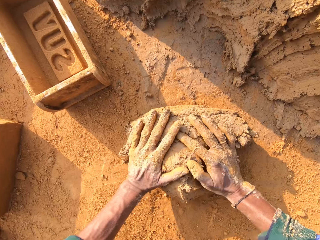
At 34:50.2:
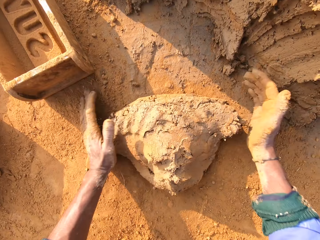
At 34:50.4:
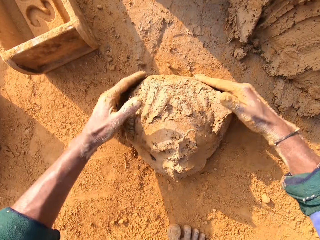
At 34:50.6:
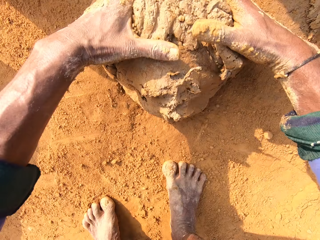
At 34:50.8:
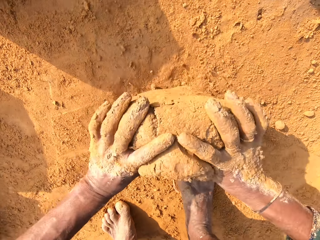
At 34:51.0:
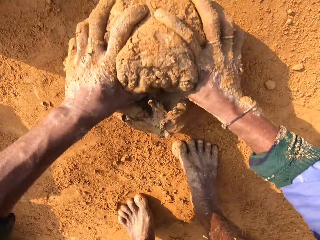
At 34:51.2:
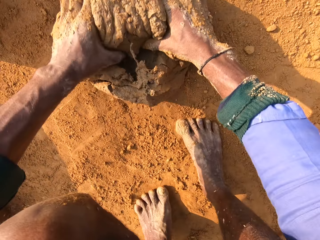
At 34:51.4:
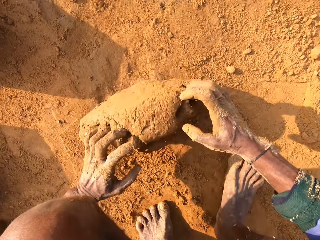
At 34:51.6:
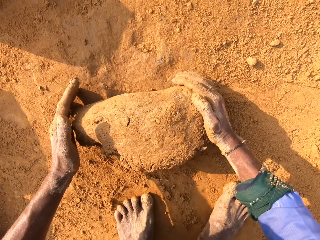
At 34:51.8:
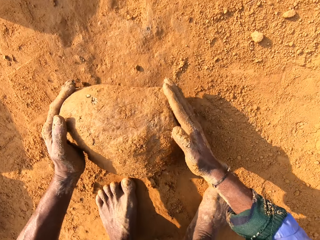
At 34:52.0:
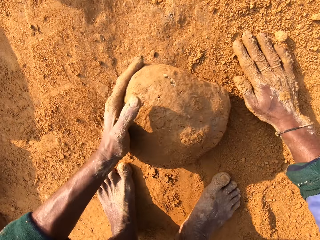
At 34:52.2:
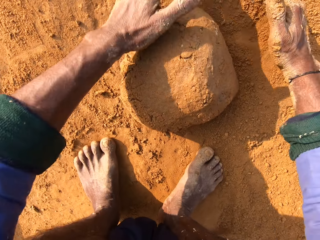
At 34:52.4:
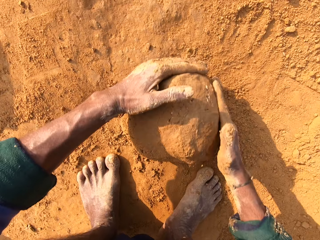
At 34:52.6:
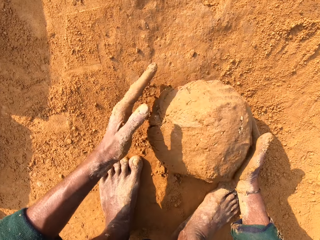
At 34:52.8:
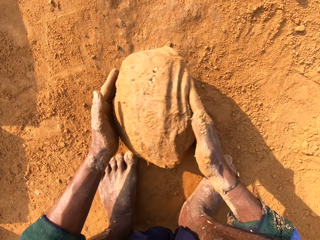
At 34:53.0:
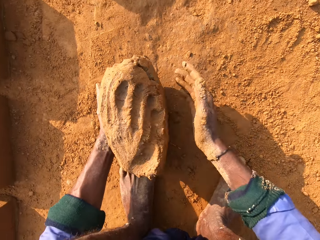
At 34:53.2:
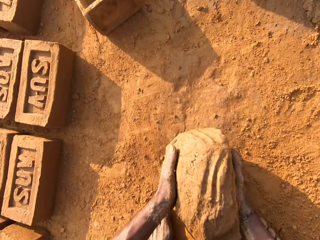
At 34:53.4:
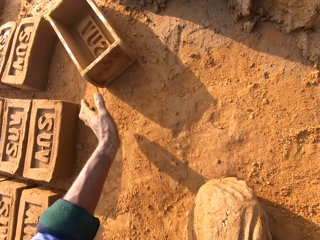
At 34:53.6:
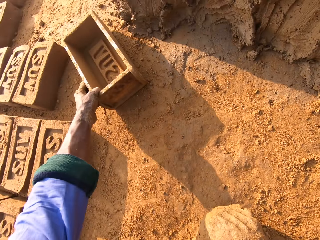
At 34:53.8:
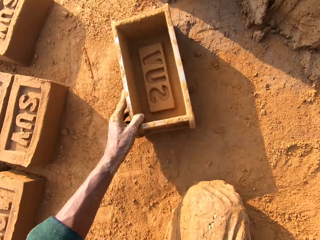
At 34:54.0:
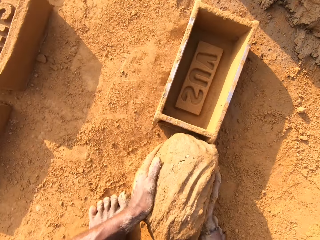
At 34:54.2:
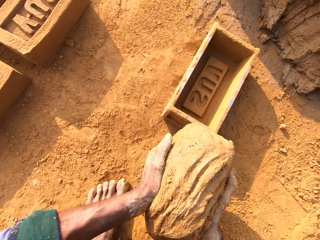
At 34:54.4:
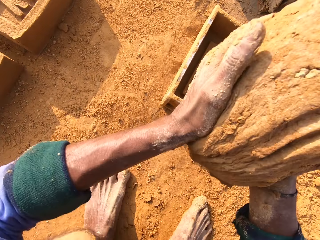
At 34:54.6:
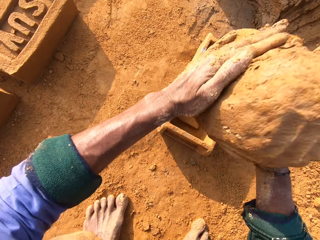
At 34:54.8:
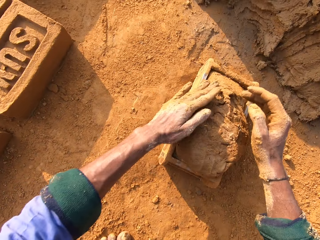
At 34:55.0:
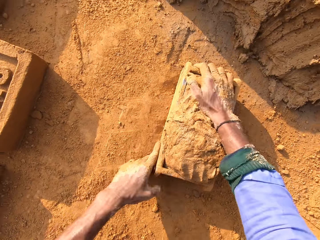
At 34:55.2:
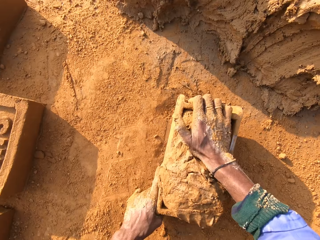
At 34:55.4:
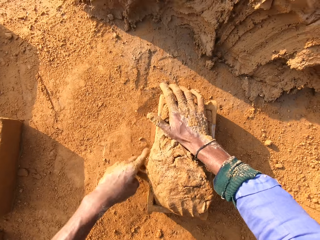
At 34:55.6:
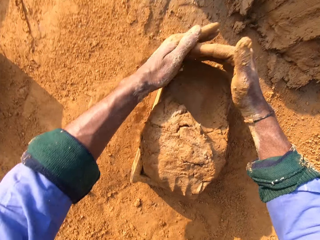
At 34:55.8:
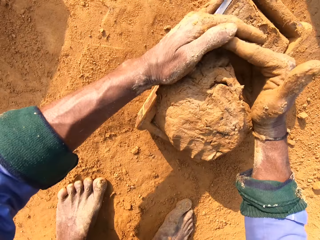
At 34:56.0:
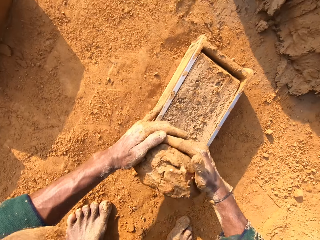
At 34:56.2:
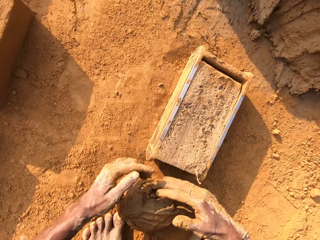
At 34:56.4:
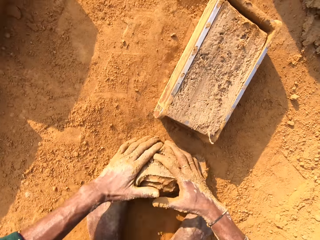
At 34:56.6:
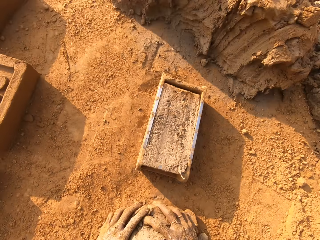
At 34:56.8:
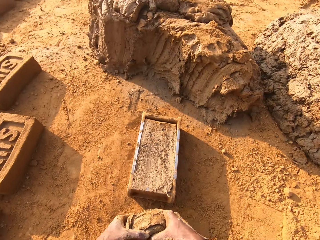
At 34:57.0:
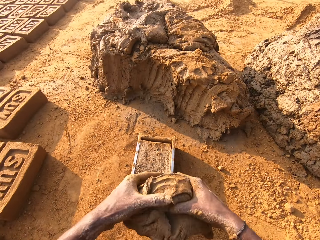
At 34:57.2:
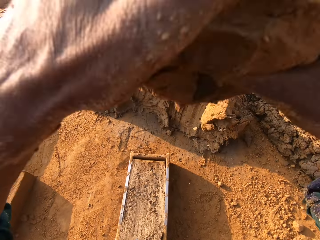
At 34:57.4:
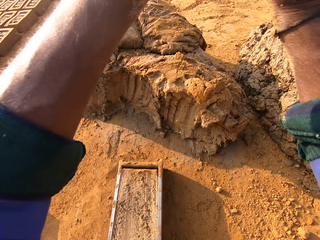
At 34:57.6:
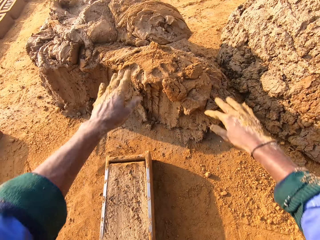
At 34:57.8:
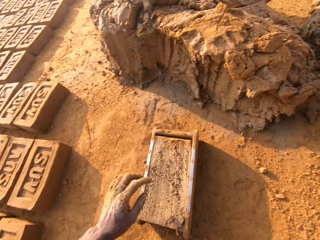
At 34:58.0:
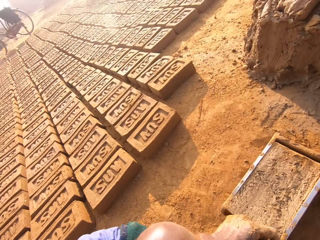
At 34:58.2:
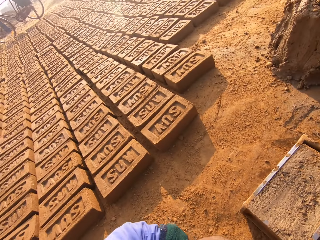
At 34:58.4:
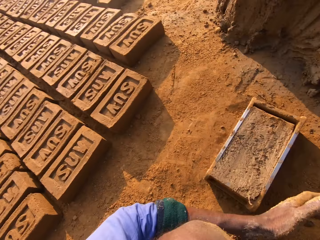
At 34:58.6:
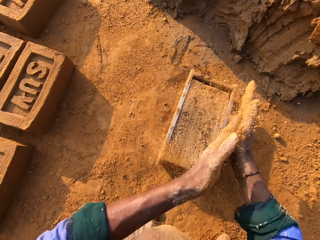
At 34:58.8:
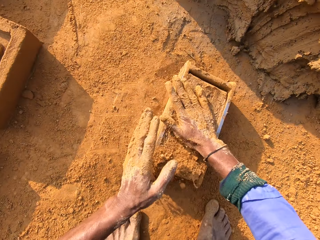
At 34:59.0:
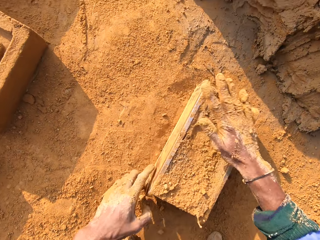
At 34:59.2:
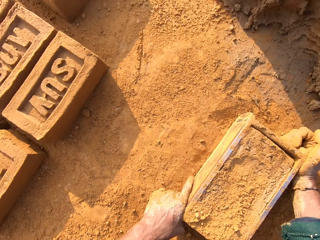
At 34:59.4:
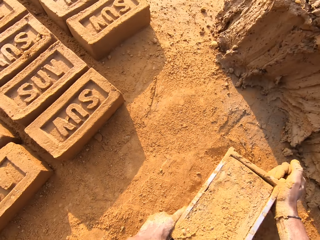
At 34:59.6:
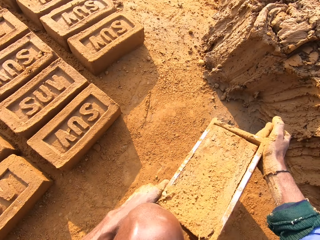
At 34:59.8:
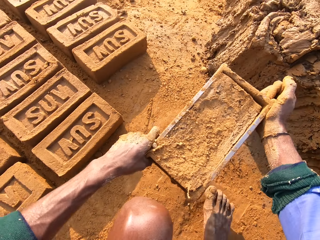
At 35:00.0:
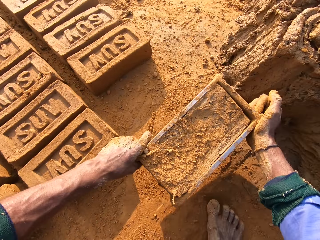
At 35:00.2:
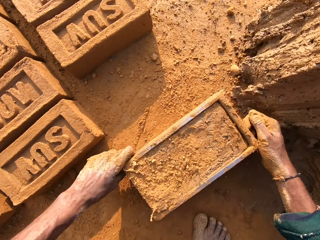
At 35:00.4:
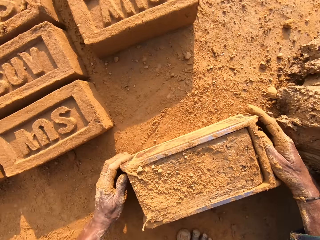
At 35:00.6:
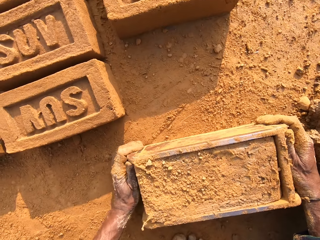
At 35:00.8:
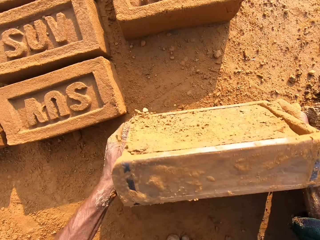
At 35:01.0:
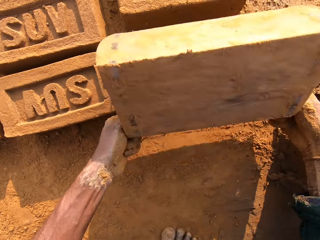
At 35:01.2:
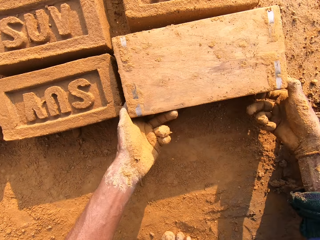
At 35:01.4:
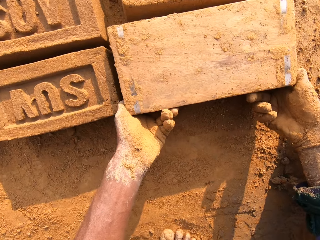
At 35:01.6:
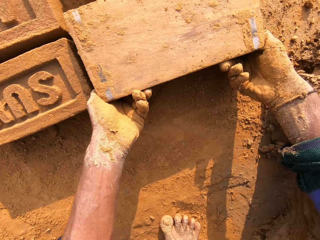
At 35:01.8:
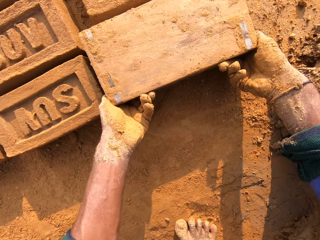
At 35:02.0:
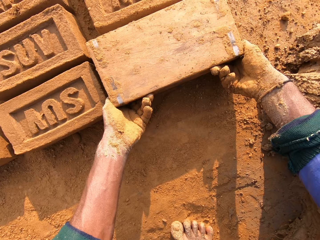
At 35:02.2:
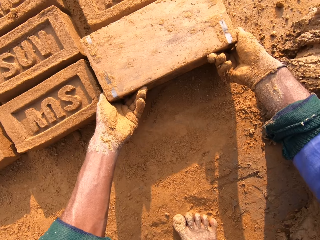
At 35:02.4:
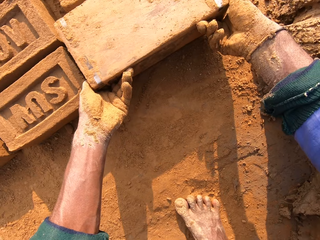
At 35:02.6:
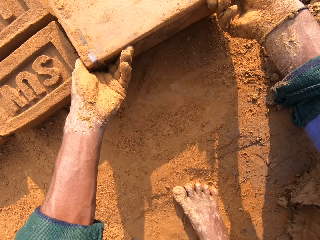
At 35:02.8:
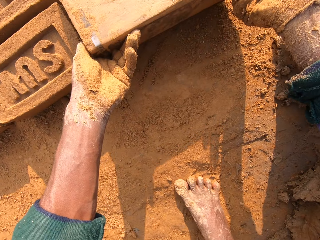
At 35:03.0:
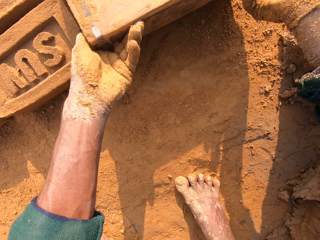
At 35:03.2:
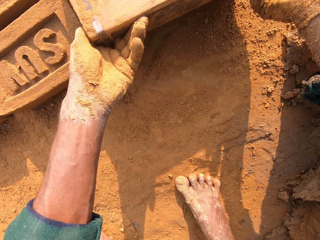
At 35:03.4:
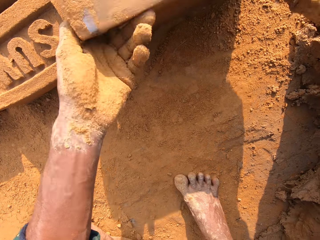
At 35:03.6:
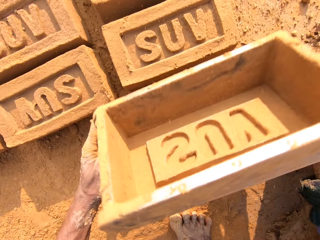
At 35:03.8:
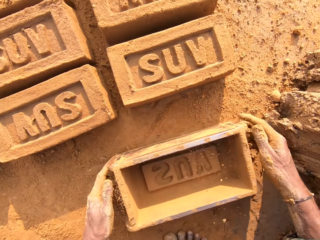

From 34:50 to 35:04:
The camera wearer rolls the mud or clay mould. They take the clay mould. They pick up the brick mould. They put the mud to the brick mould. They press the mud. They cut the mud. They pick up the mud. They lift up the hand. They throw away the clay mould. They pick up the soil. They put the soil to the mud. They pick up the brick mould. They pick up the brick mould with the mud. They put the brick mould down. They turn the brick mould. They remove the clay mould from the brick mould.

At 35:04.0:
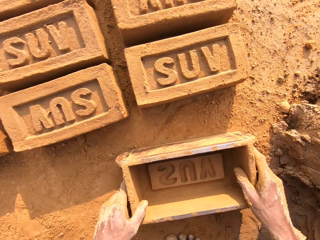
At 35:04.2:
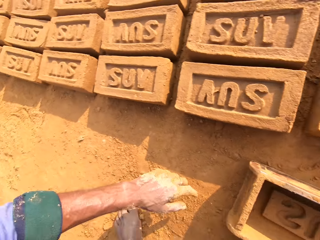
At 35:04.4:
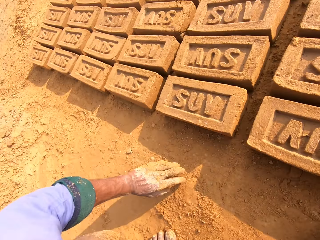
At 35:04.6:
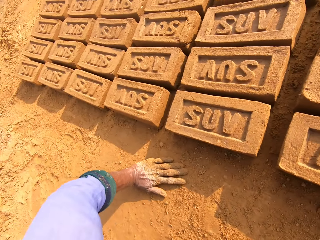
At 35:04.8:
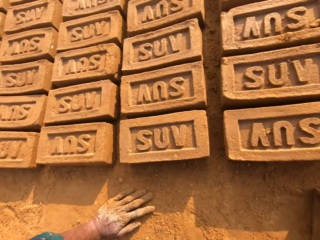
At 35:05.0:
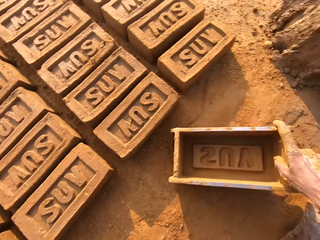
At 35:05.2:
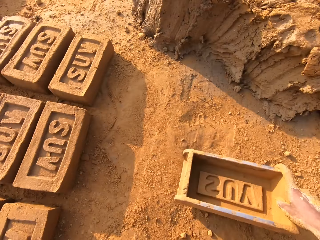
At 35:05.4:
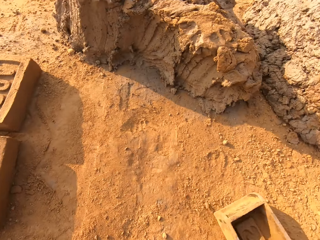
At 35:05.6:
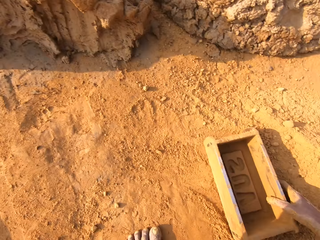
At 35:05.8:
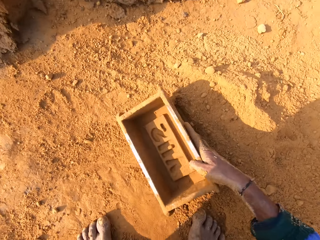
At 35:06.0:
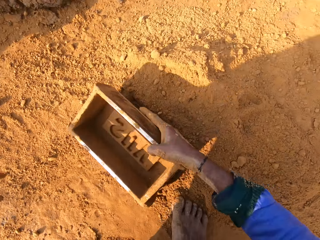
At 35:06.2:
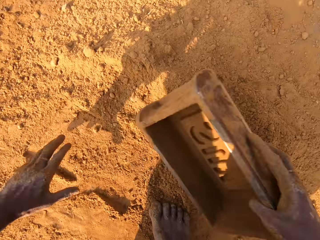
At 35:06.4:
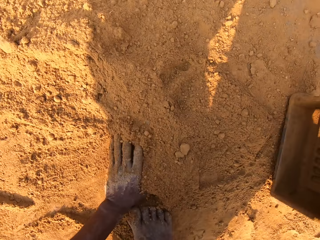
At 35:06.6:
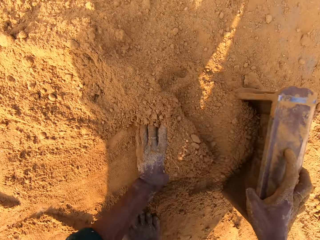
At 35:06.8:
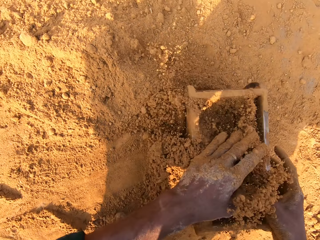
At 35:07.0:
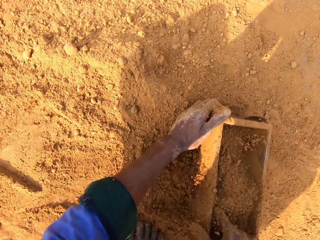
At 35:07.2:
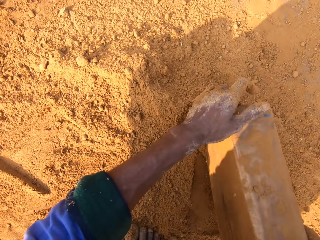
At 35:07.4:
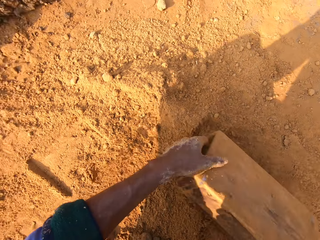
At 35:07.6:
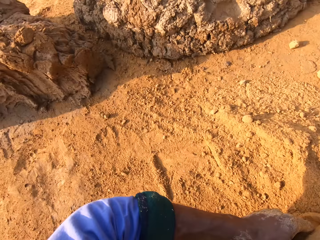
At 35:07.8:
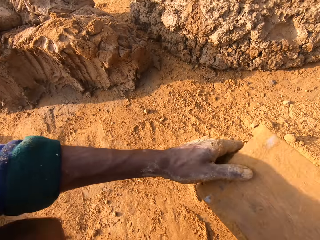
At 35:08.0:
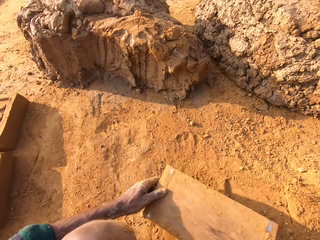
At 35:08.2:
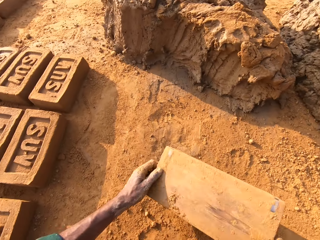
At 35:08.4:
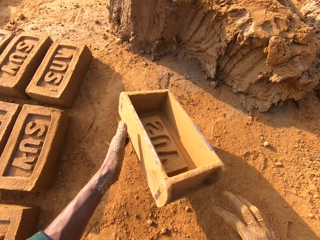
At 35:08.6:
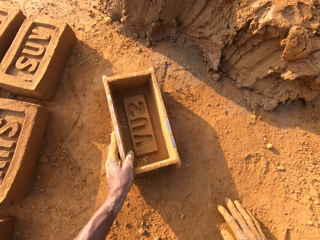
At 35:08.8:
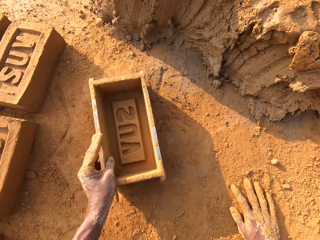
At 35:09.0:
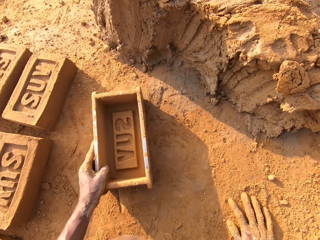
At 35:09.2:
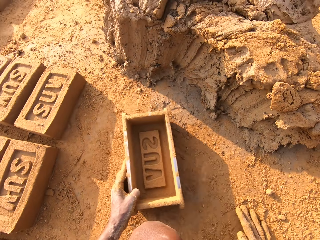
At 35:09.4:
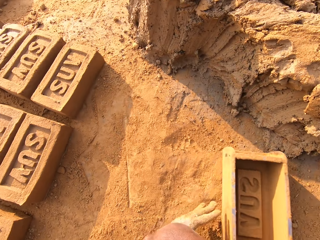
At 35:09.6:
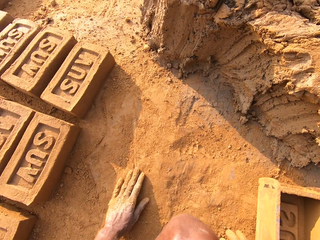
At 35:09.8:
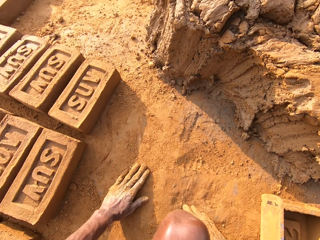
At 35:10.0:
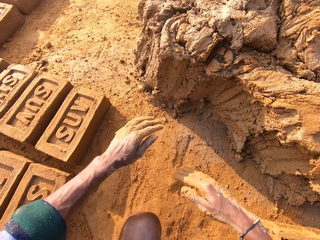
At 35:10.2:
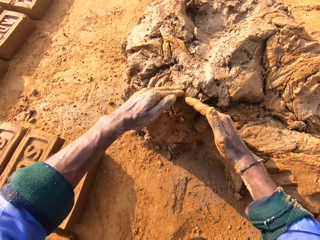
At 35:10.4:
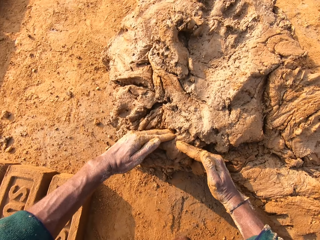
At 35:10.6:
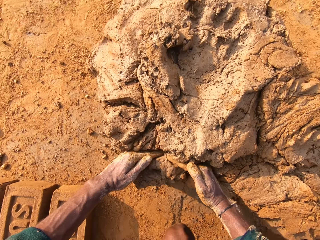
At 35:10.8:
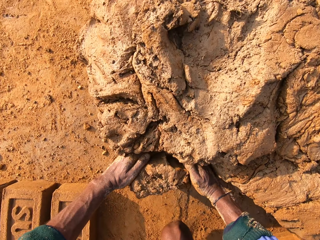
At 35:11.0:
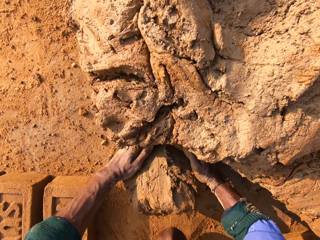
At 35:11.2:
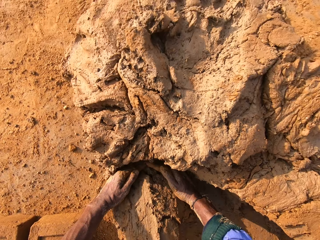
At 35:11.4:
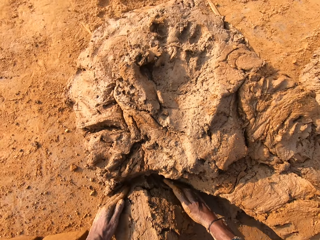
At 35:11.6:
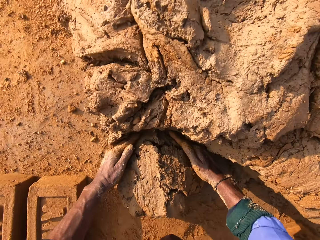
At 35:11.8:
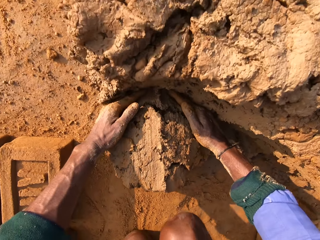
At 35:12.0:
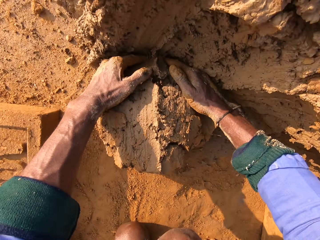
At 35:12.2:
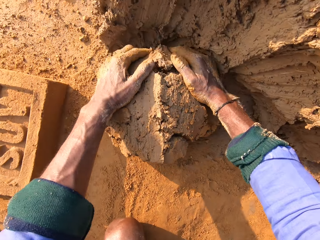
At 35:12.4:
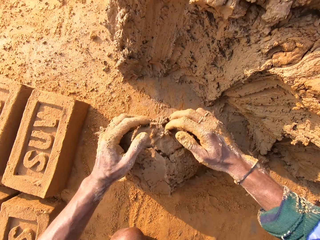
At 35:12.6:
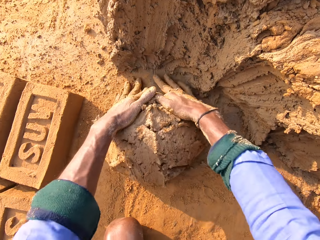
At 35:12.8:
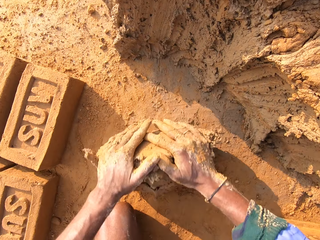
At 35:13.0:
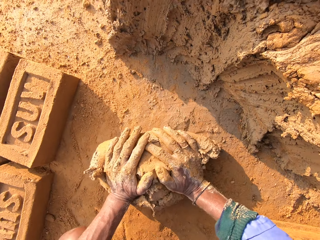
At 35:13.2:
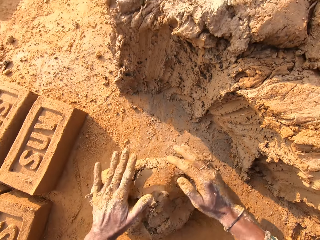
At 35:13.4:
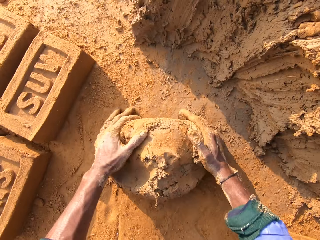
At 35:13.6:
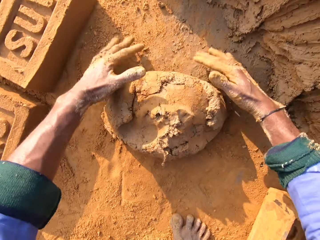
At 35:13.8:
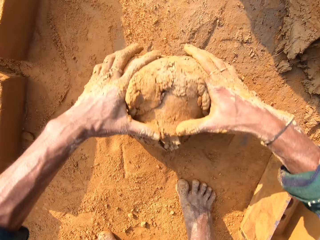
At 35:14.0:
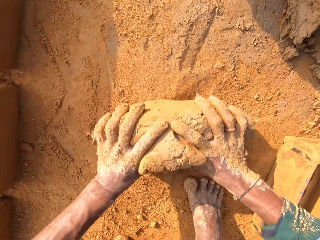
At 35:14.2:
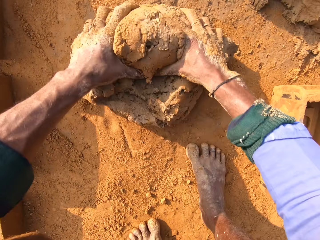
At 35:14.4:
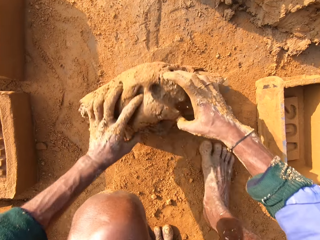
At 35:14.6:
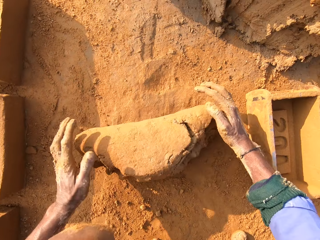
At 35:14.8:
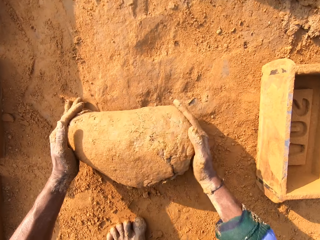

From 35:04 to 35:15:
The camera wearer puts the brick mould on the ground. They touch the ground. They take the brick mould. They put the soil in the brick mould. They pour the soil. They put the brick mould on the ground. They cut the mud. They roll the mud.
